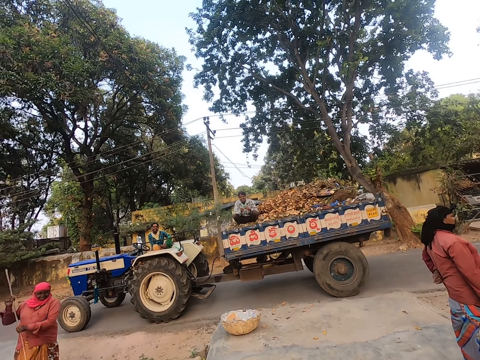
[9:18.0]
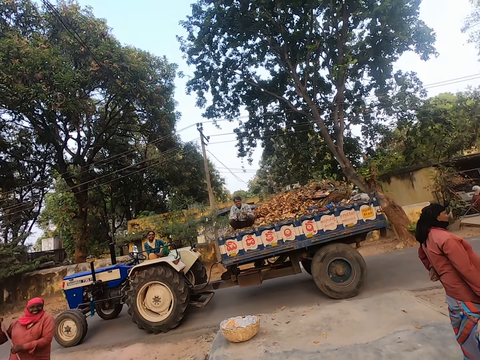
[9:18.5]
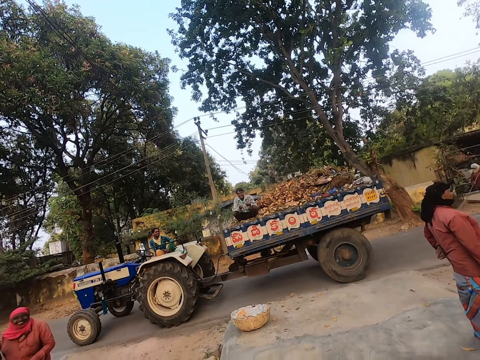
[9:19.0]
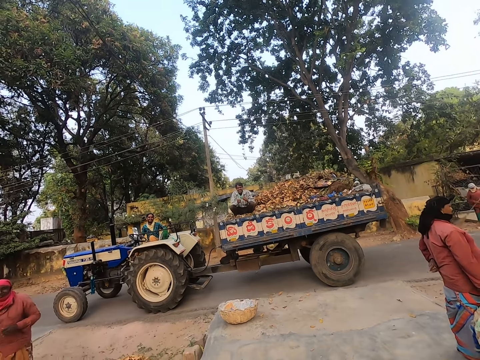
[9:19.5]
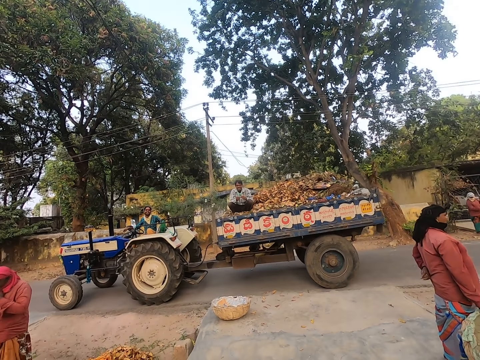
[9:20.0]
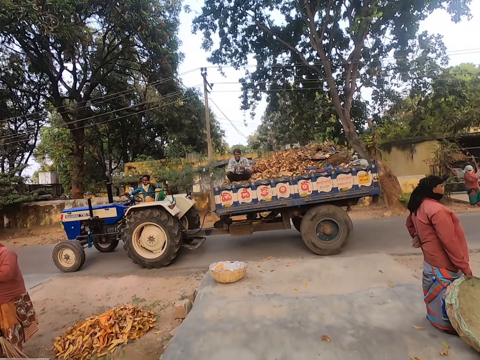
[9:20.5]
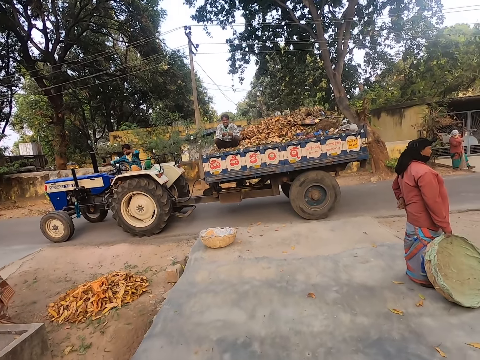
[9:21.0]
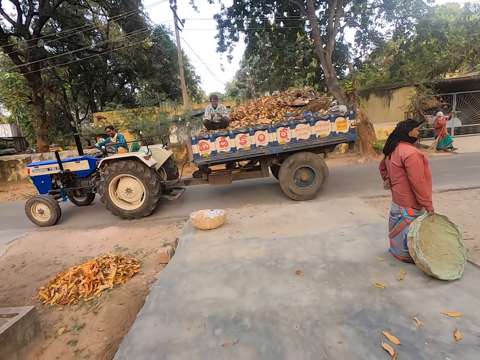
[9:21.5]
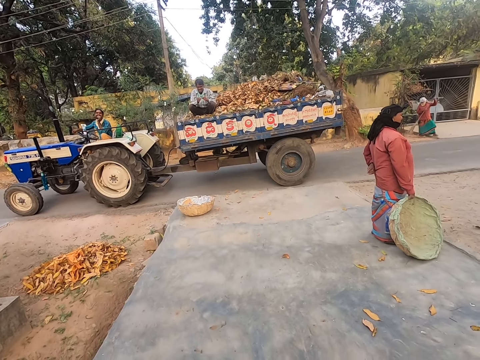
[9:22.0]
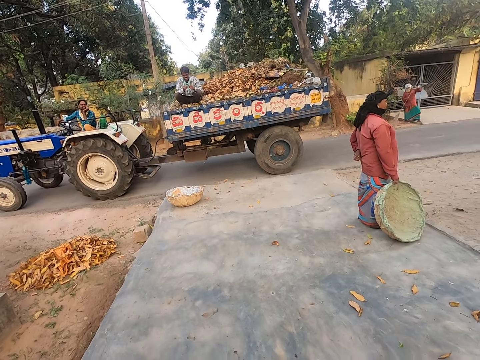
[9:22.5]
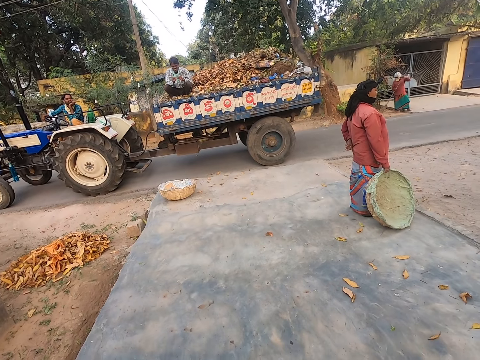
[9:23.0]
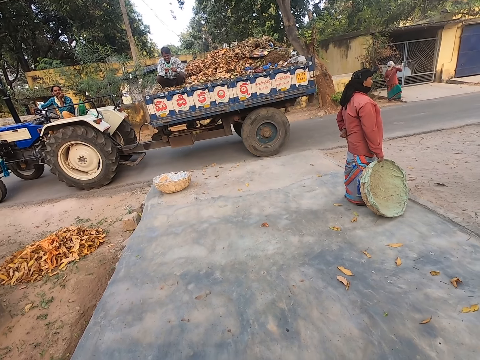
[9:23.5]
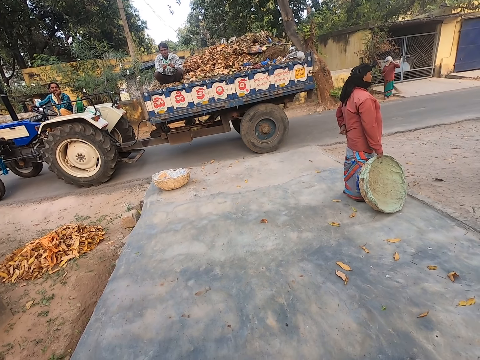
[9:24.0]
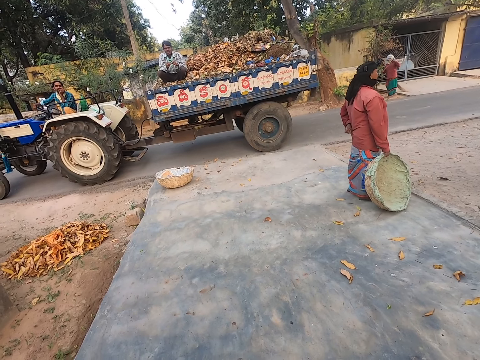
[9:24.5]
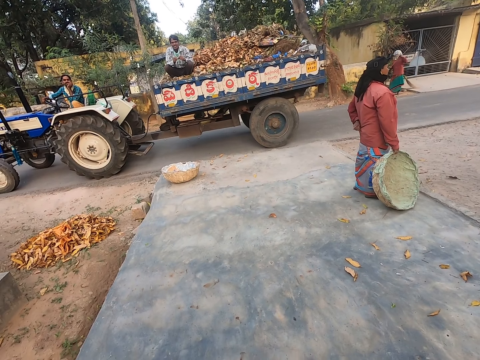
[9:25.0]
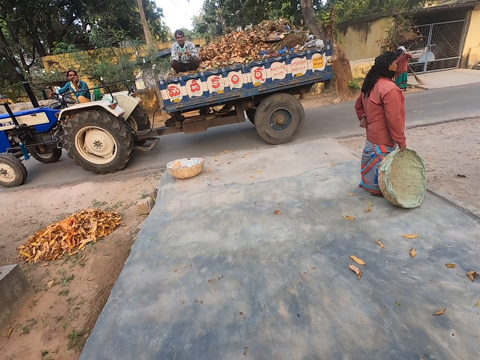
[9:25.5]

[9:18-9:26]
The camera wearer looks around the compound.

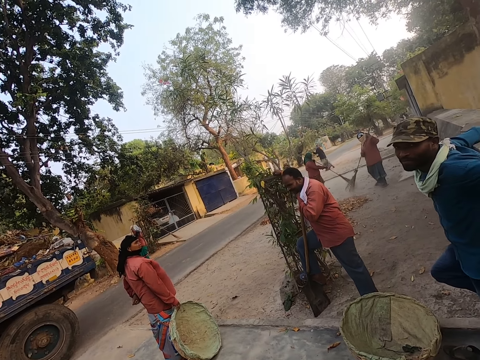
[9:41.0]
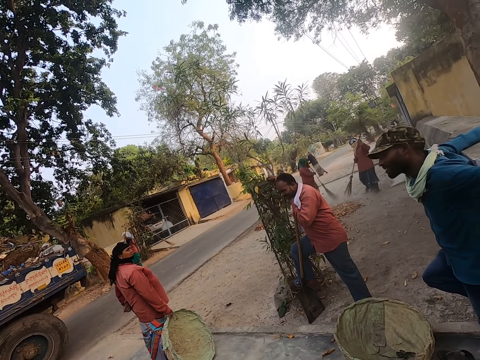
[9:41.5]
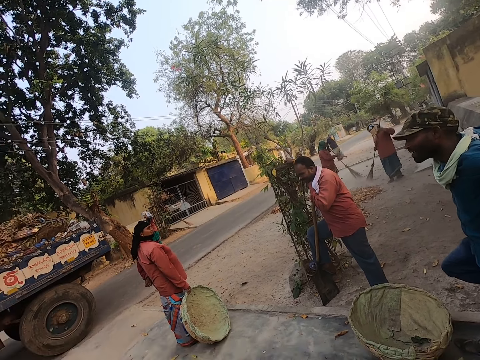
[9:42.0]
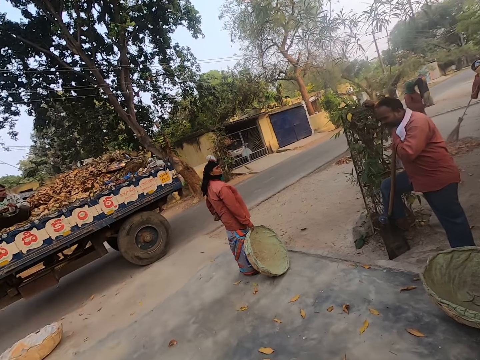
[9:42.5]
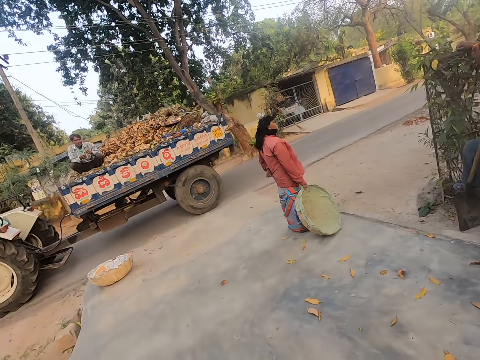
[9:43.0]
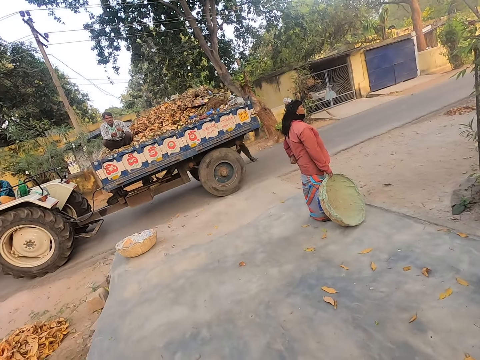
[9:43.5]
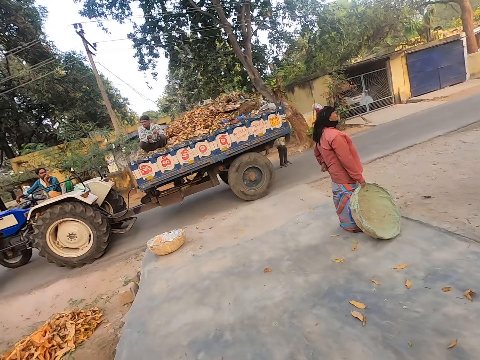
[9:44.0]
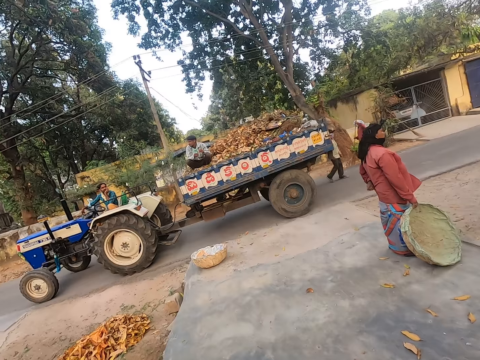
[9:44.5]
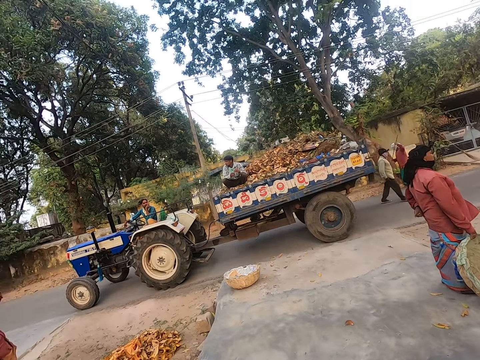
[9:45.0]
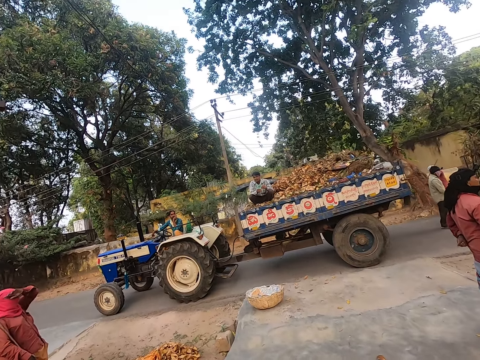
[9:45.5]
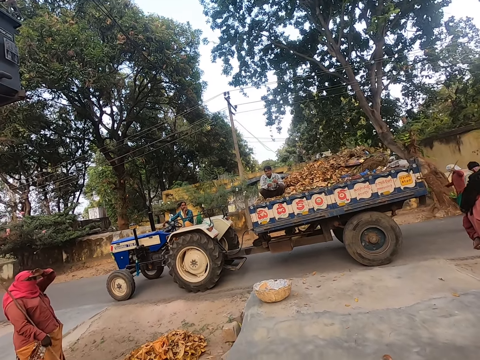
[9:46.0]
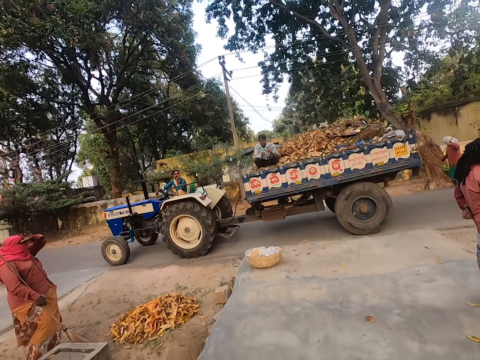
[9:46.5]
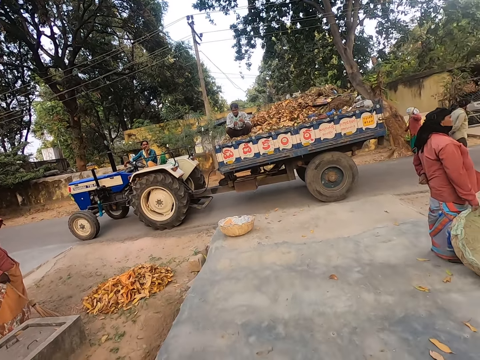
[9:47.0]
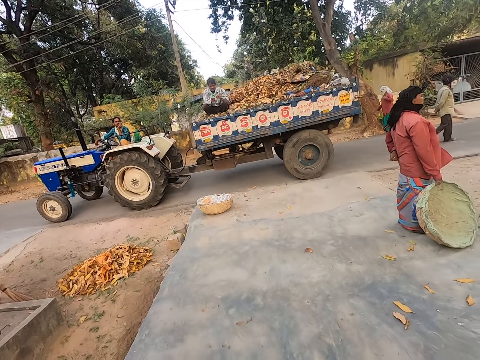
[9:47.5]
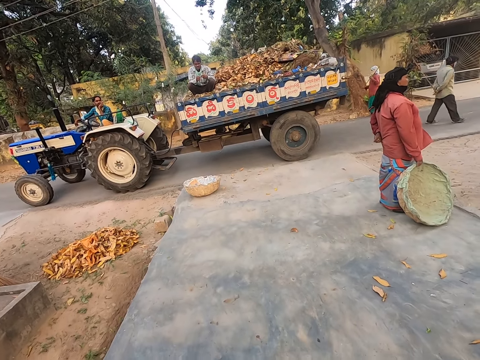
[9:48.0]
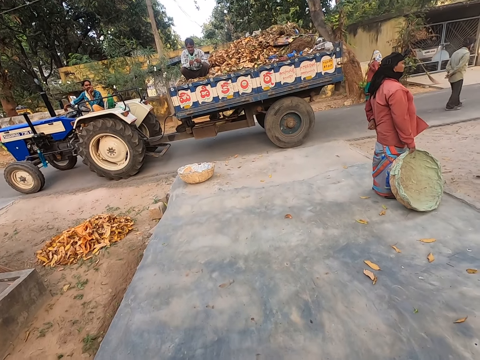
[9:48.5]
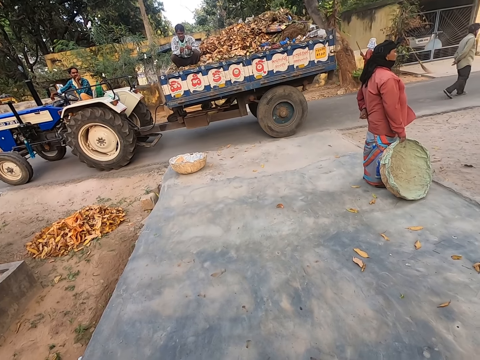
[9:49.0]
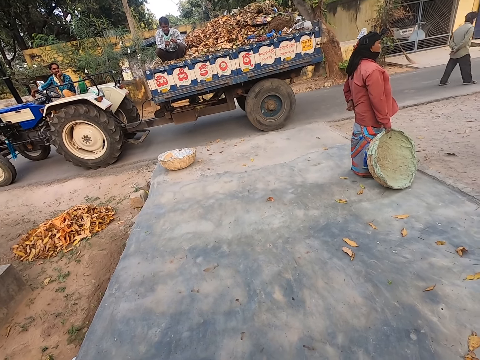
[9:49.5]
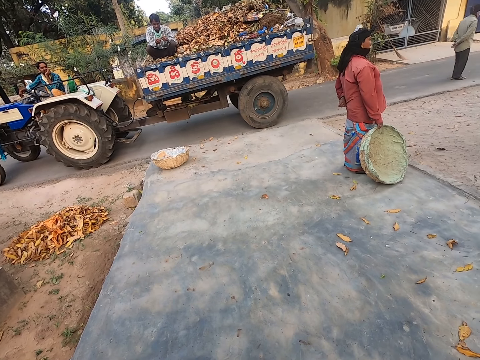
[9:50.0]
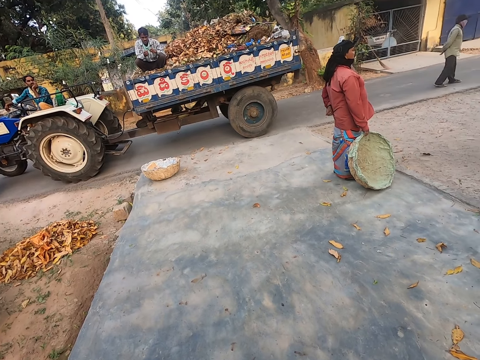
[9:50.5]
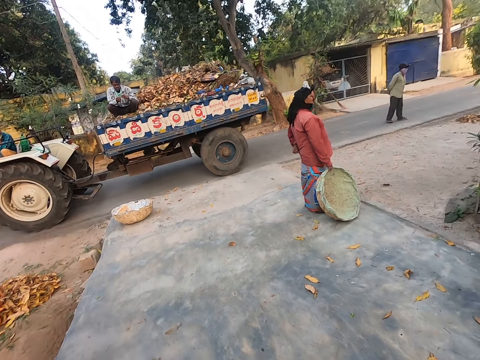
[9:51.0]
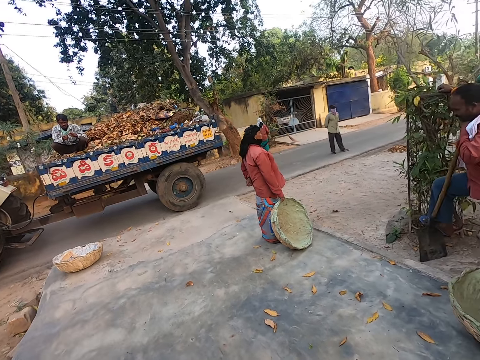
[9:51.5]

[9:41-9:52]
A man nods his head. The camera wearer looks around the compound.

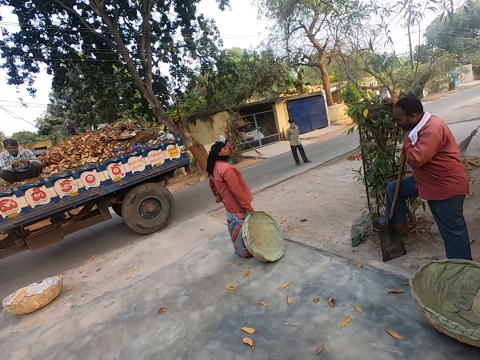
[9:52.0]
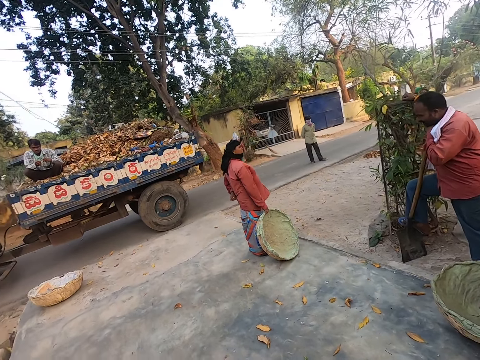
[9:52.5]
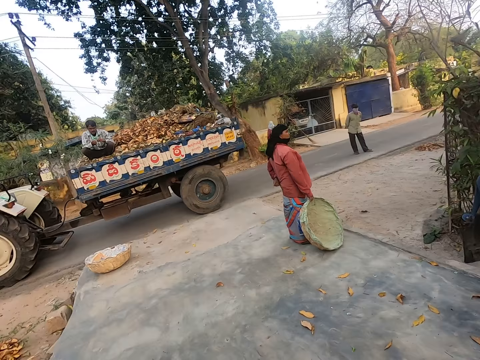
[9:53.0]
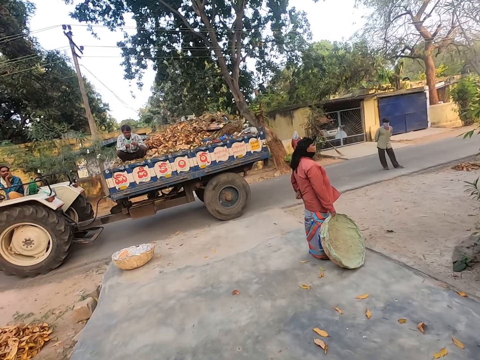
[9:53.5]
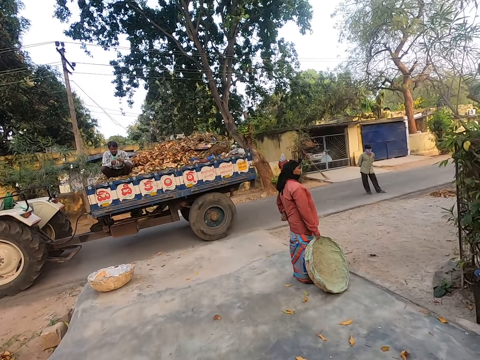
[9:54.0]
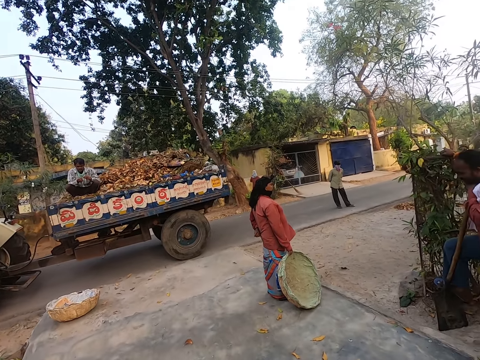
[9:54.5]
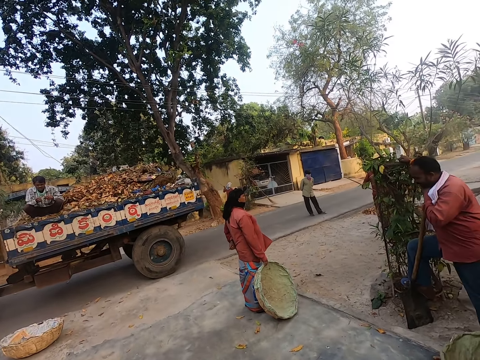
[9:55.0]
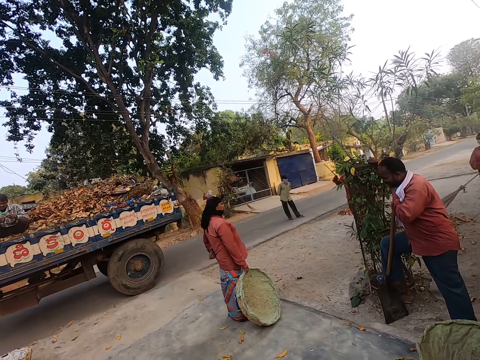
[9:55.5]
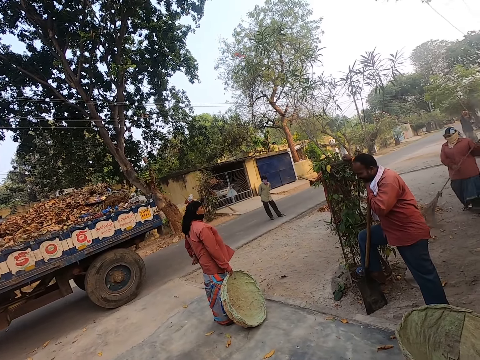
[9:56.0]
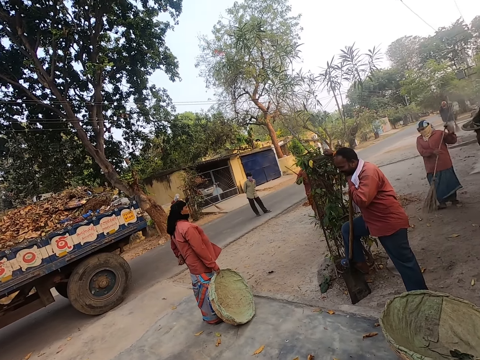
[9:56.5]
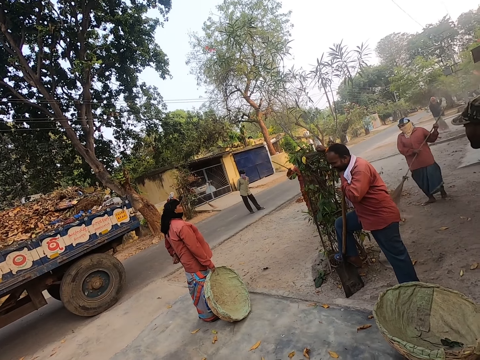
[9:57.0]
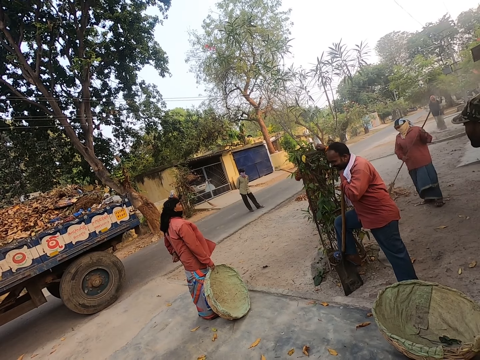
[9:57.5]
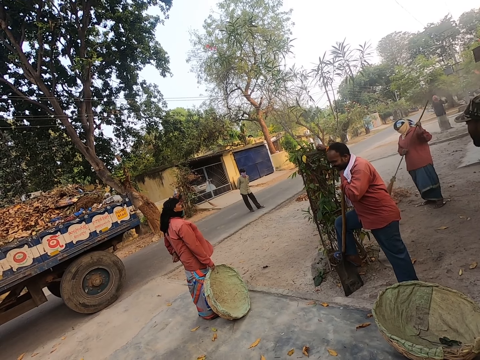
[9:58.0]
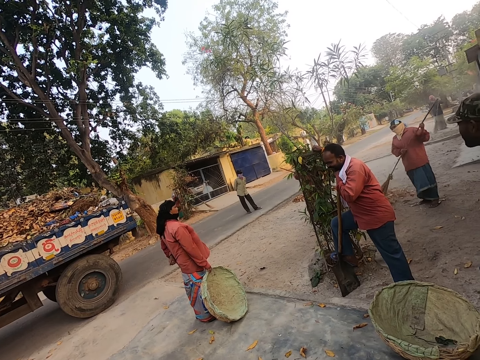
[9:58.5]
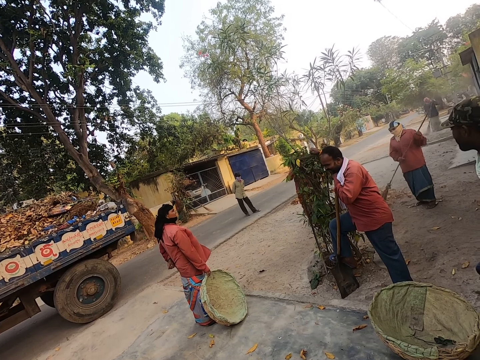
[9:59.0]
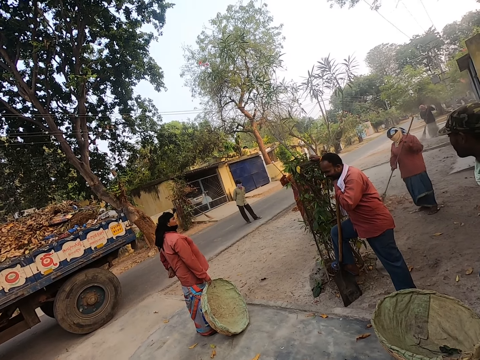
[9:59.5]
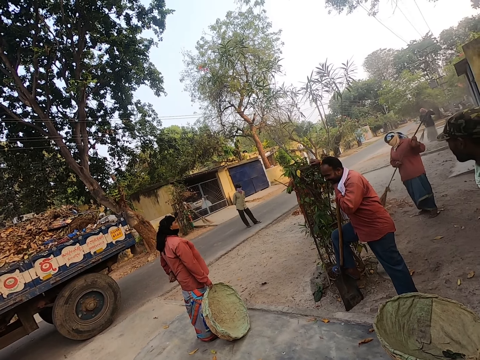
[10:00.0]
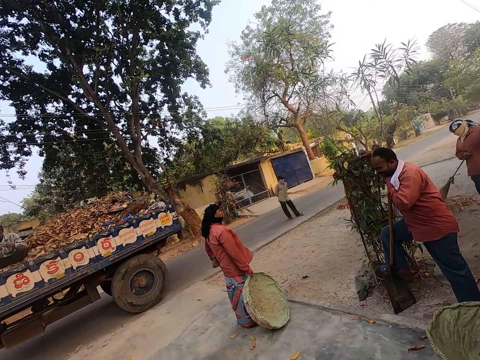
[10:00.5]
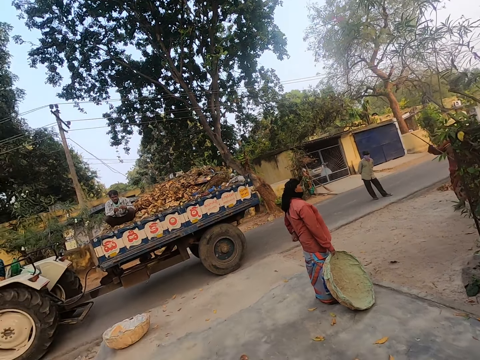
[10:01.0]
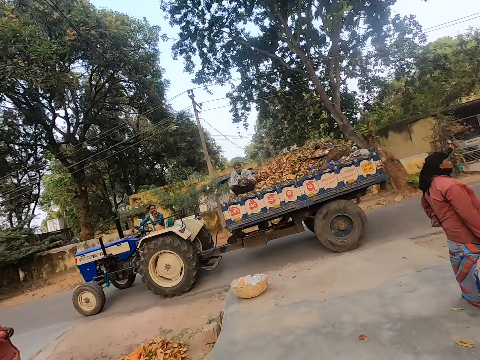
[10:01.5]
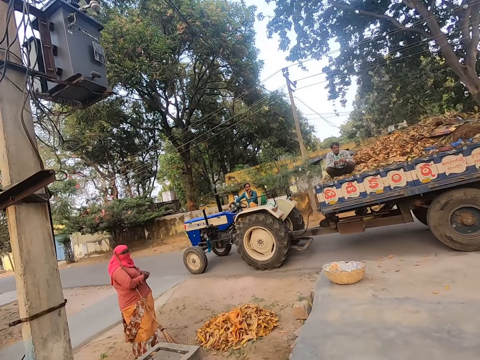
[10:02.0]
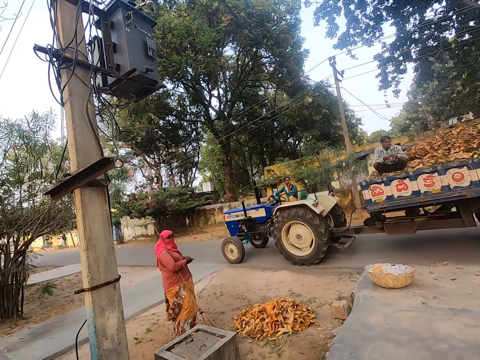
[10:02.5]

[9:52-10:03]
A lady sweeps the floor. The camera wearer looks around the compound.
